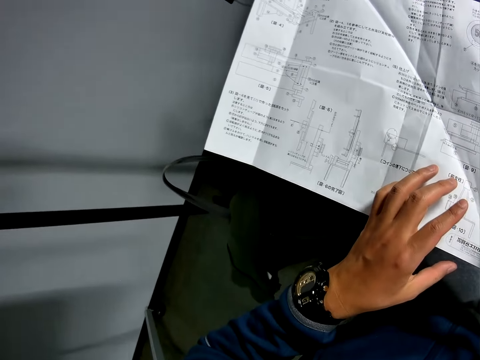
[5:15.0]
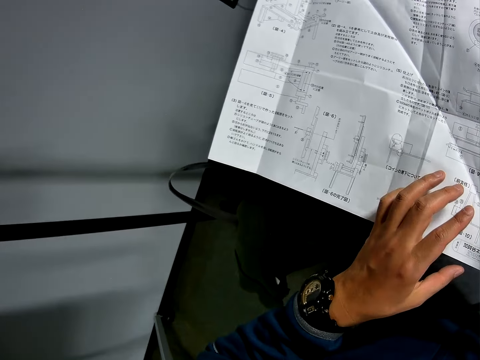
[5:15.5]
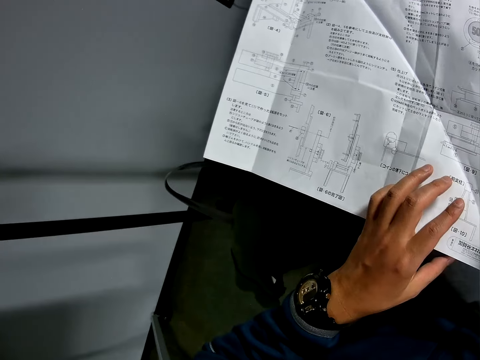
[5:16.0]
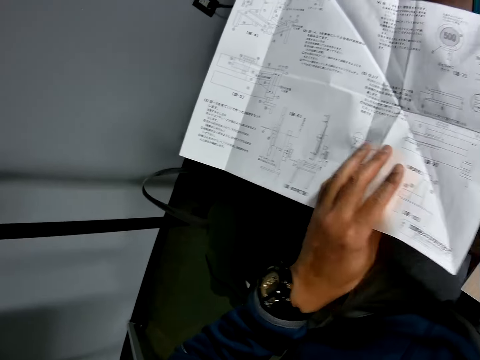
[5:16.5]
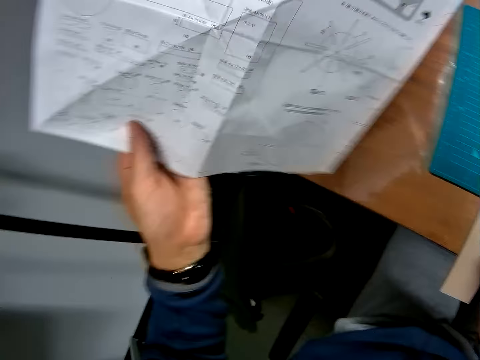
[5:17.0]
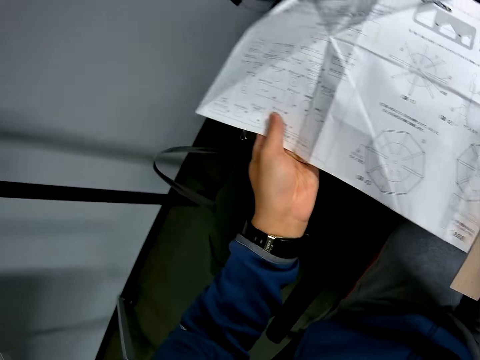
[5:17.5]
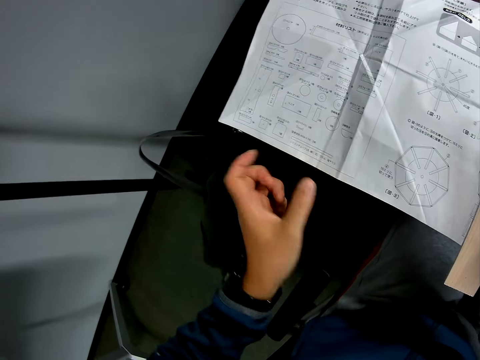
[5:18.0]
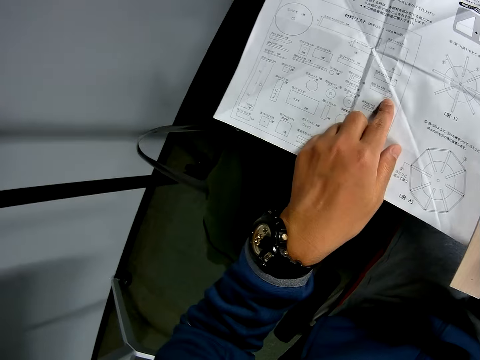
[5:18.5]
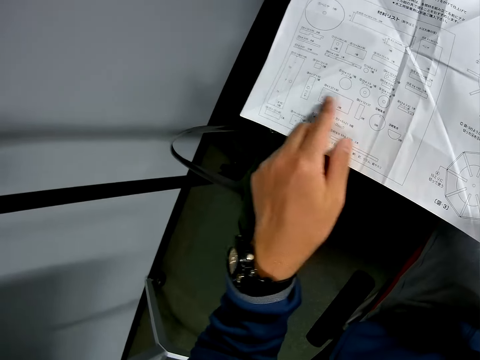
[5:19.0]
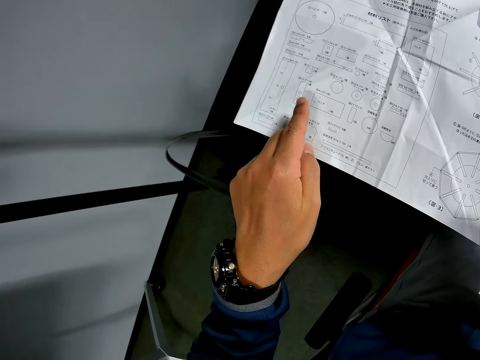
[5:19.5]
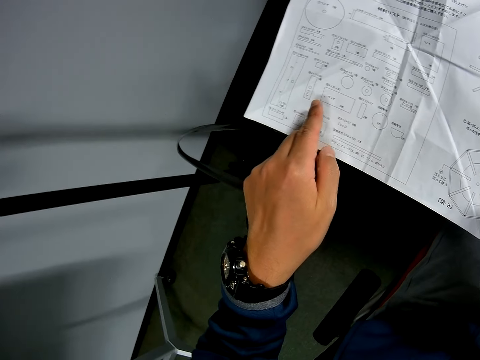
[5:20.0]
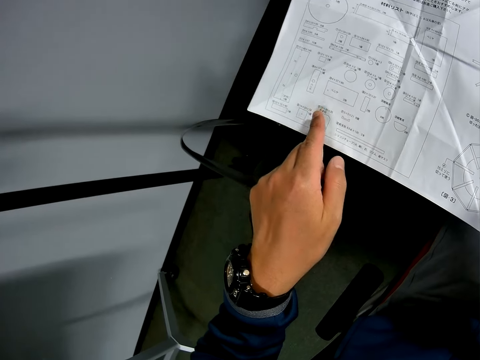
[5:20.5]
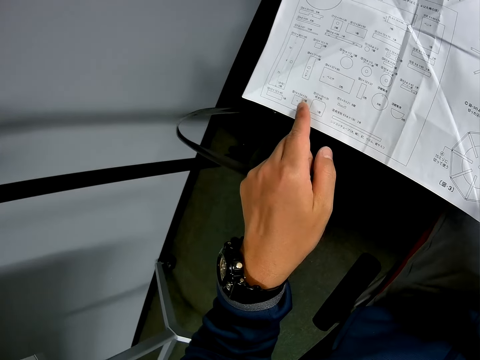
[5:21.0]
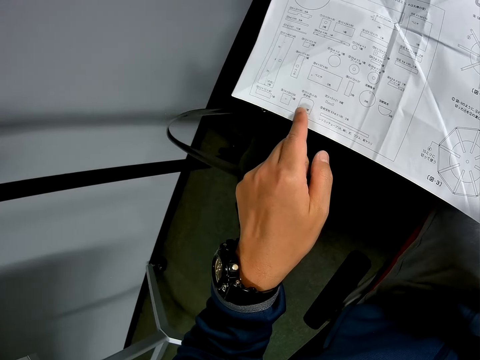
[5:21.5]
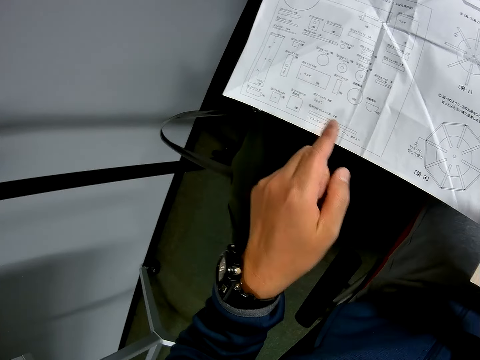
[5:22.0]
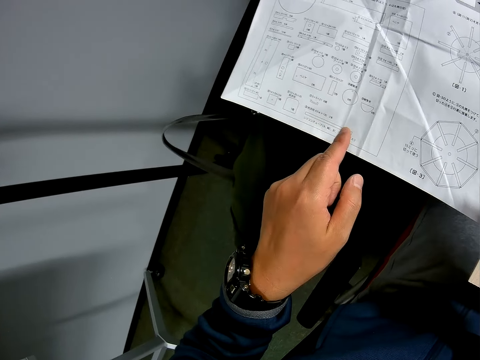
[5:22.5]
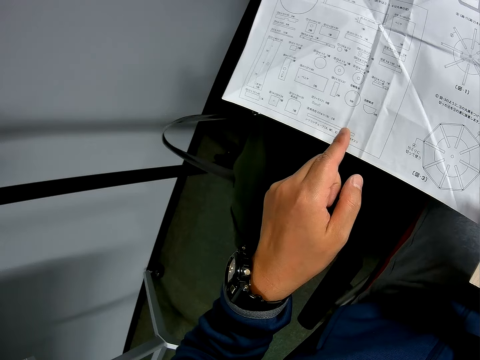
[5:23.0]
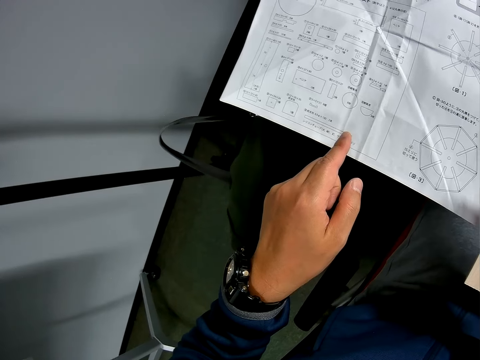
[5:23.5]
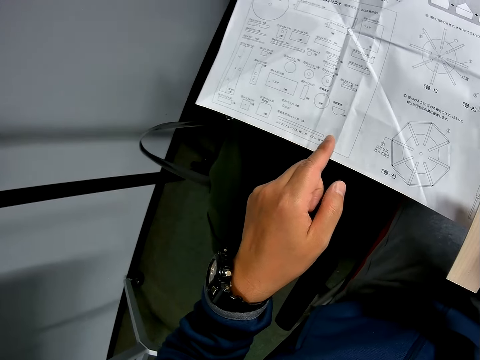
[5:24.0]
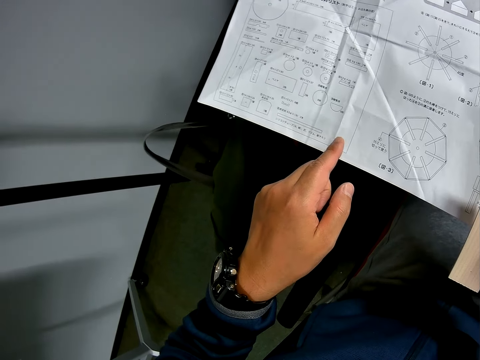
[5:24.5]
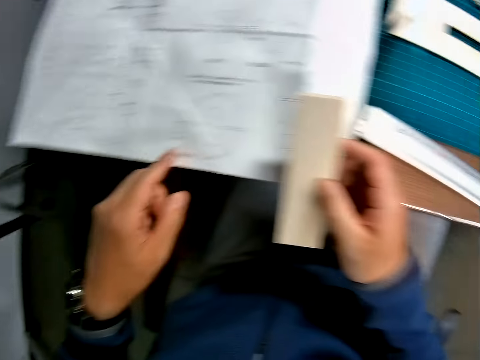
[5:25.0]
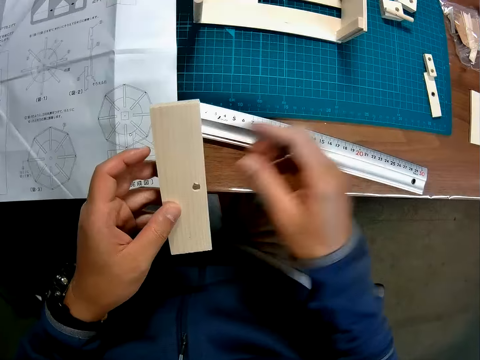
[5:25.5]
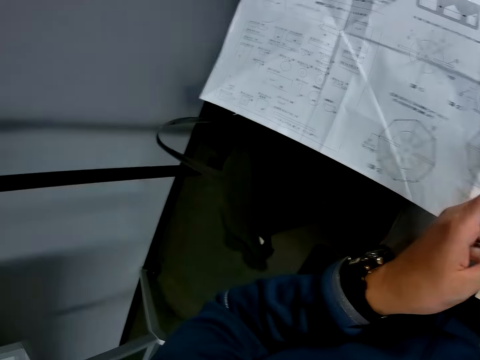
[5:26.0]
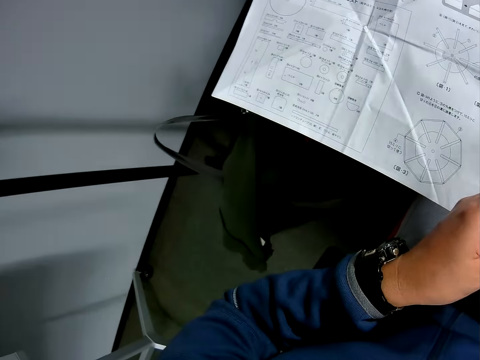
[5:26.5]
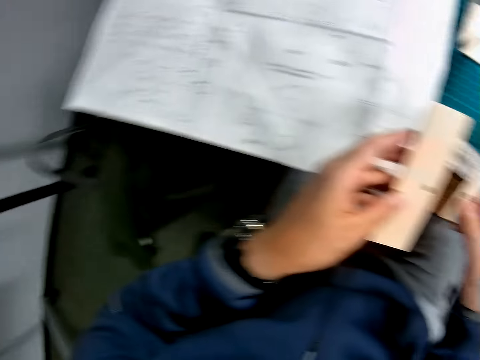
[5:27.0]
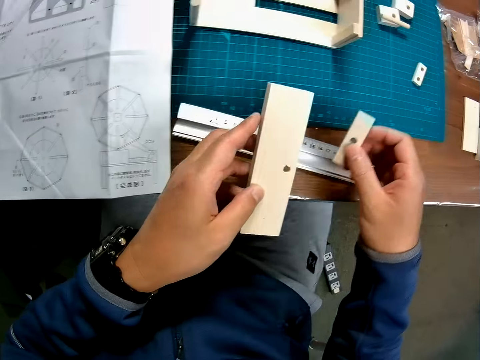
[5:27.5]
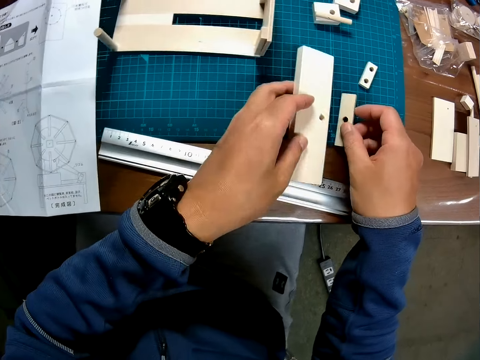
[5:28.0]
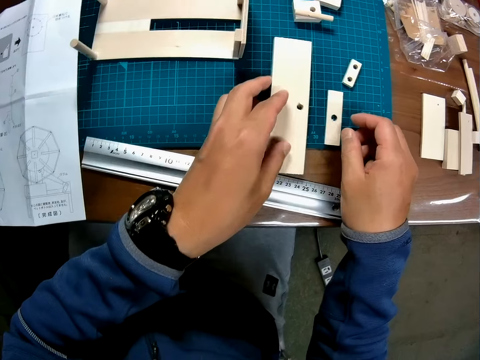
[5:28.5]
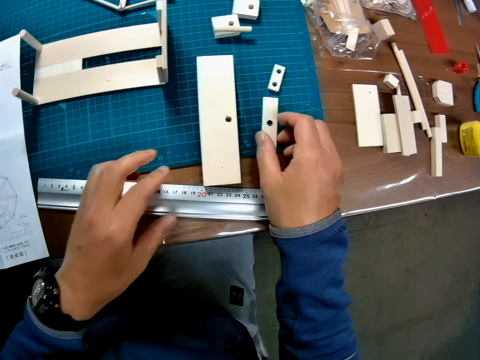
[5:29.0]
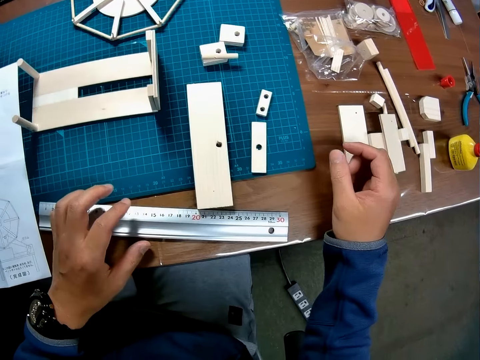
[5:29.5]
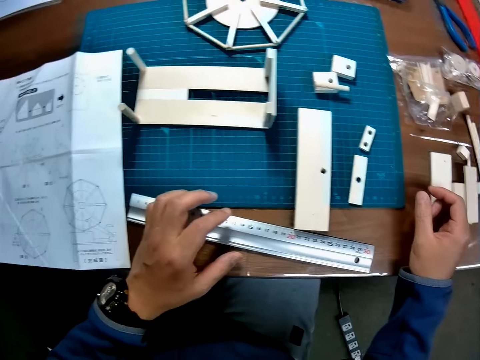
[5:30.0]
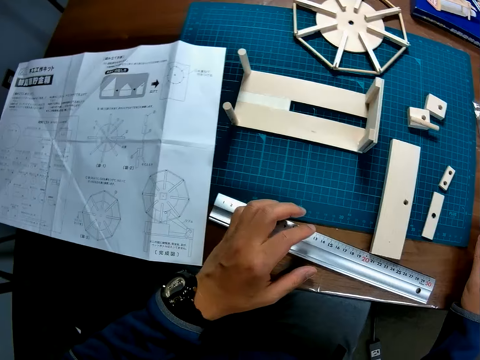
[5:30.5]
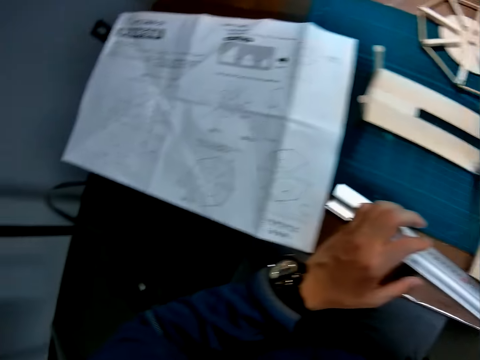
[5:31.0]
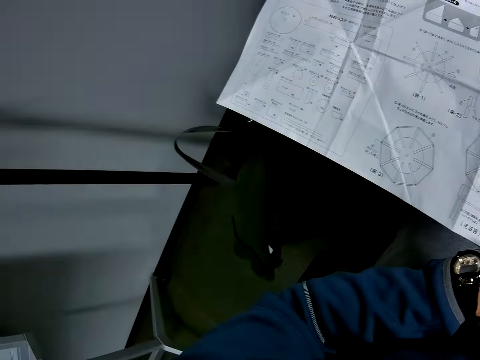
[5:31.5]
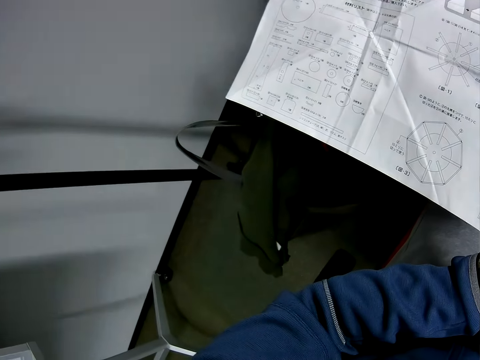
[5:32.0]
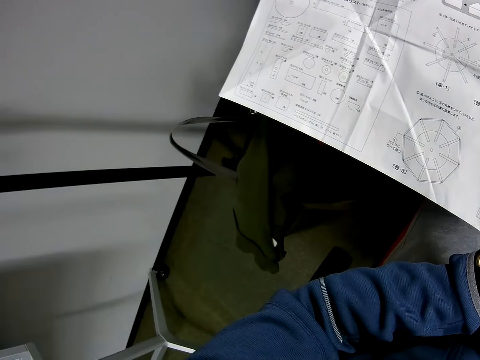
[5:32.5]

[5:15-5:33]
The camera wearer turns over the sketch paper on the table with his left hand. He looks at the sketch paper. He passes the carved wooden piece to his left hand. He picks up a carved wooden piece on the table with his right hand. He puts the carved wooden pieces on the table with his hands. He looks around.

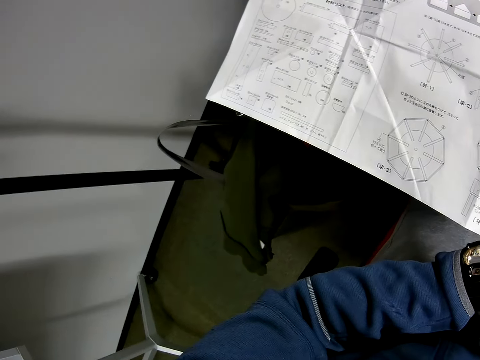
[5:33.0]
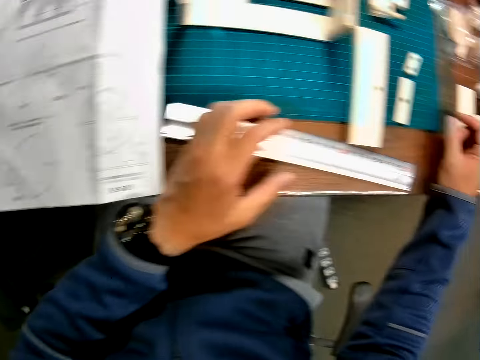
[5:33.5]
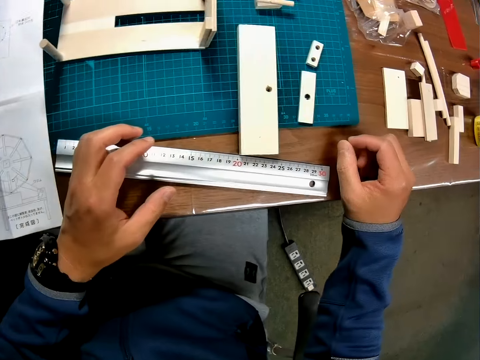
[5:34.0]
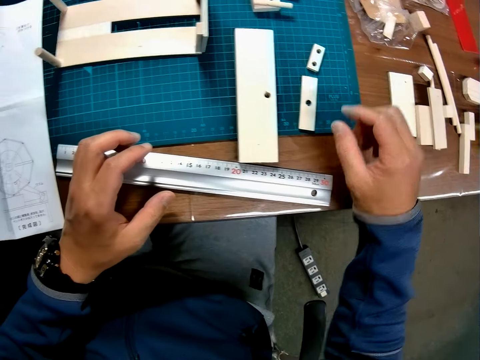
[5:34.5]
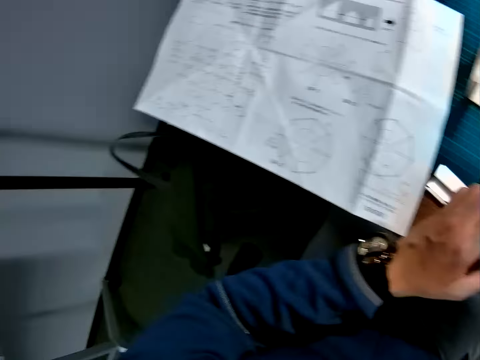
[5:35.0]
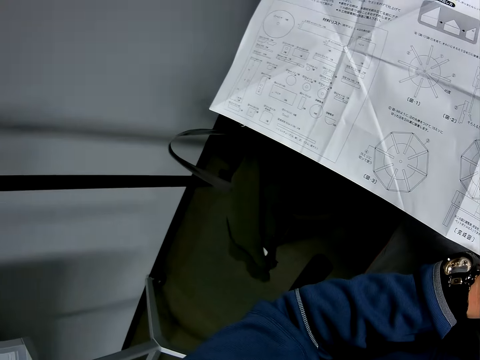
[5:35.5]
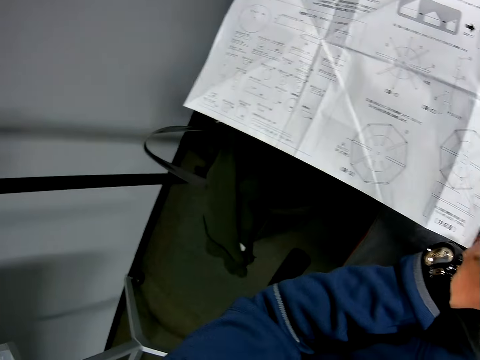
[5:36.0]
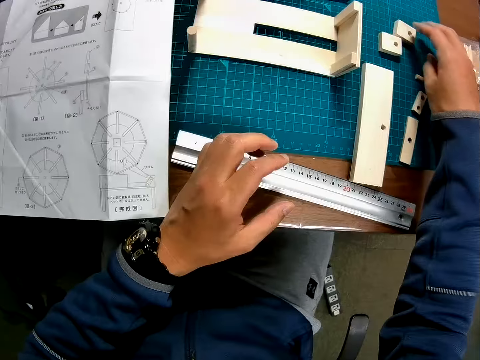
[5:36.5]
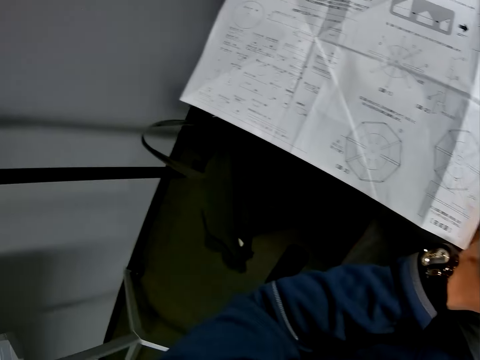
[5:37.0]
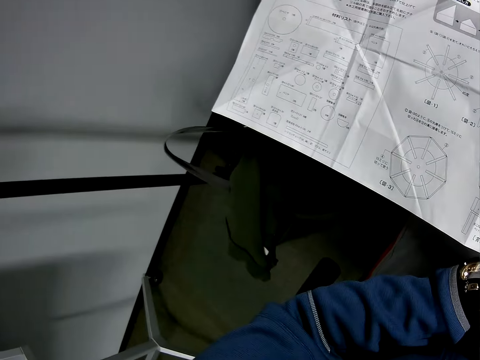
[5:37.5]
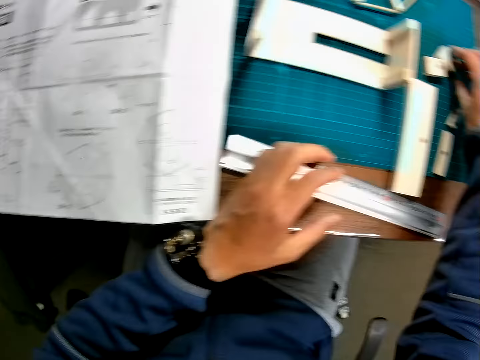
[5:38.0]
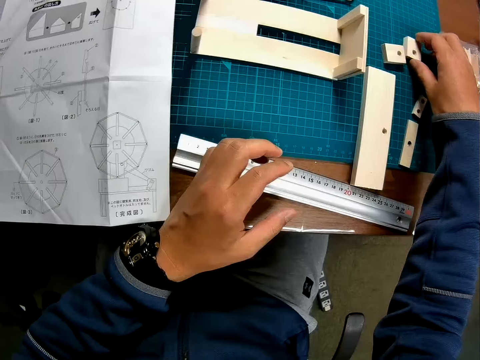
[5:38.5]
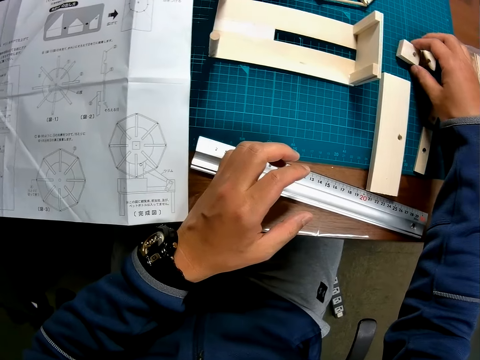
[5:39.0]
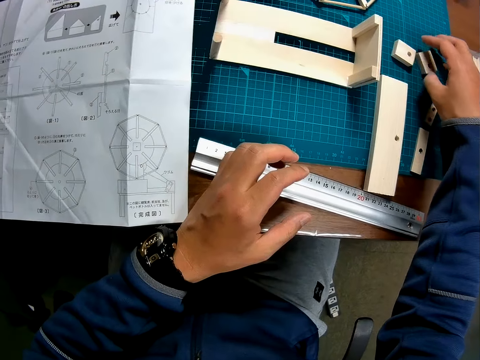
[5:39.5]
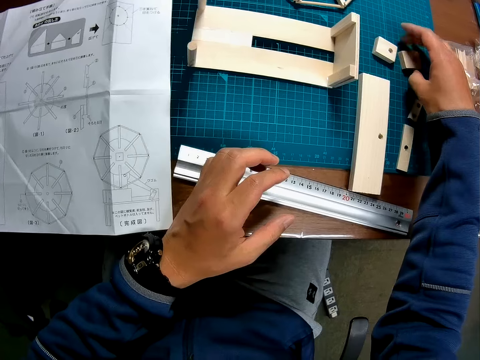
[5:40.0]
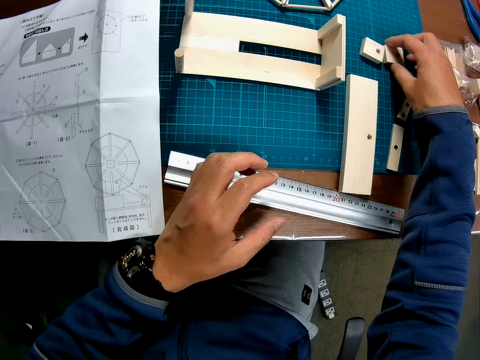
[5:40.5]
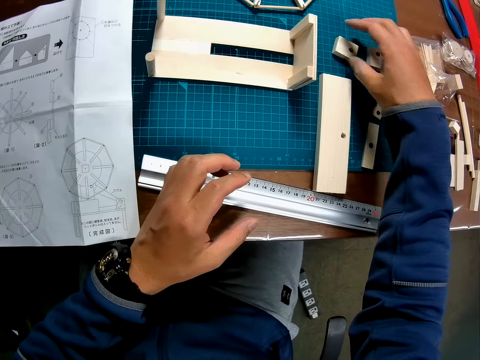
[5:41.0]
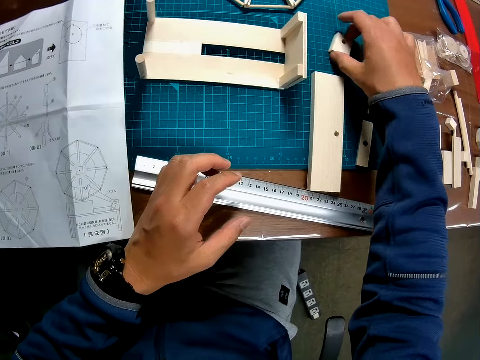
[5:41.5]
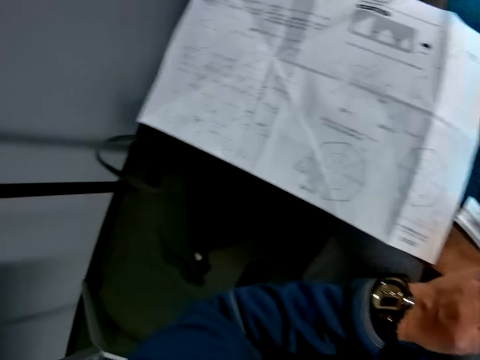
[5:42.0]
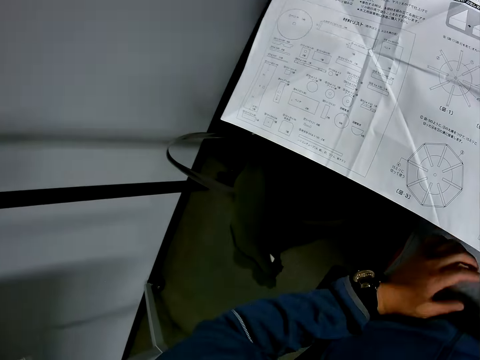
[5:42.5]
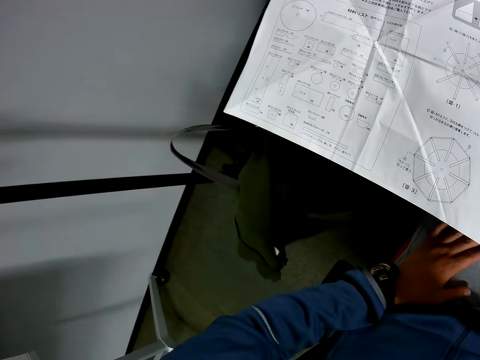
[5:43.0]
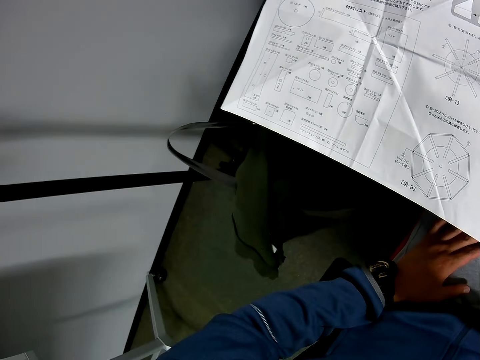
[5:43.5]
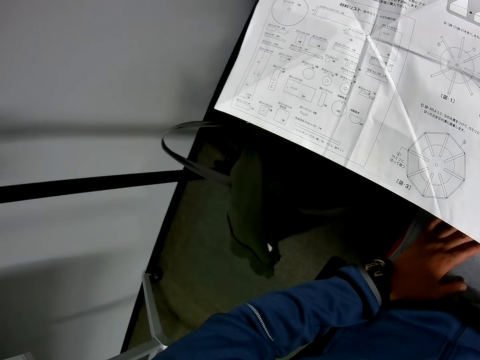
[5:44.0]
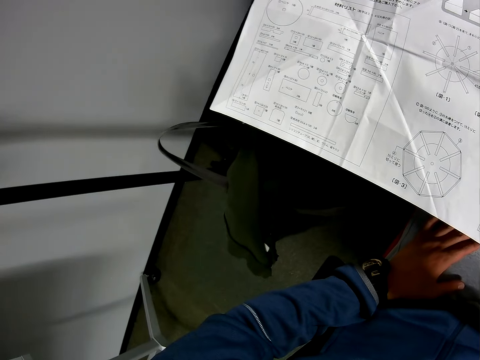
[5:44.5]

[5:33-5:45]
The camera wearer touches the pieces of wood. He adjusts carved wooden pieces on the table with his right hand. He looks at the sketch paper.
